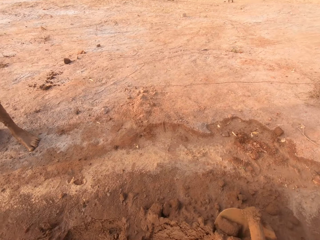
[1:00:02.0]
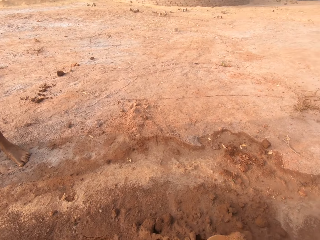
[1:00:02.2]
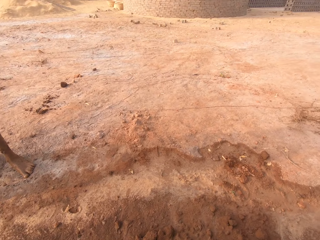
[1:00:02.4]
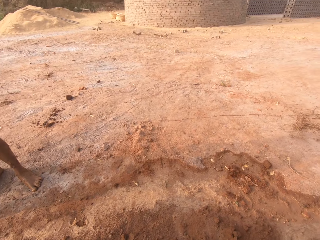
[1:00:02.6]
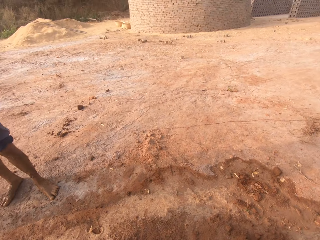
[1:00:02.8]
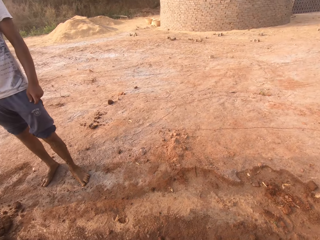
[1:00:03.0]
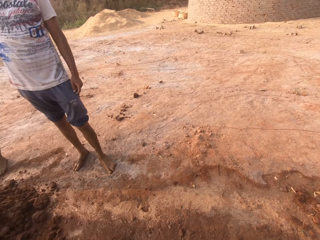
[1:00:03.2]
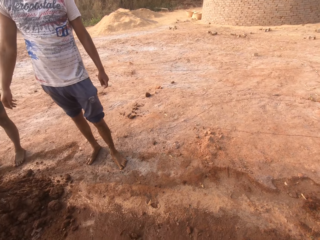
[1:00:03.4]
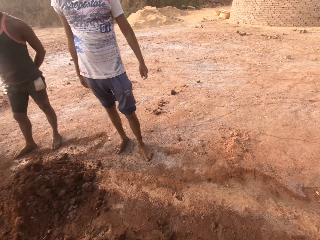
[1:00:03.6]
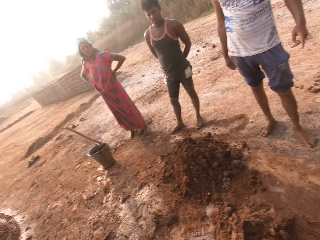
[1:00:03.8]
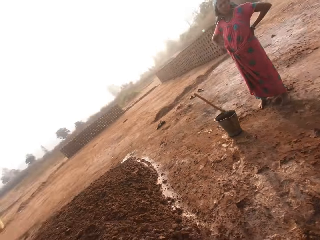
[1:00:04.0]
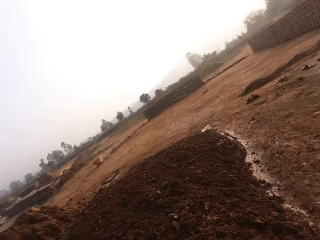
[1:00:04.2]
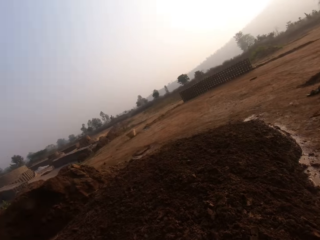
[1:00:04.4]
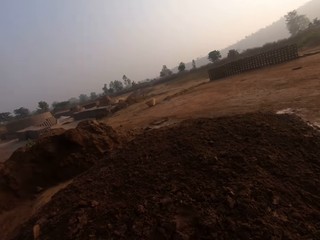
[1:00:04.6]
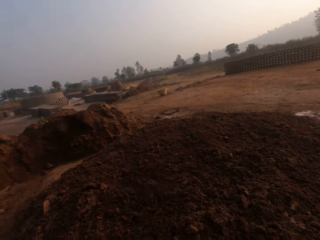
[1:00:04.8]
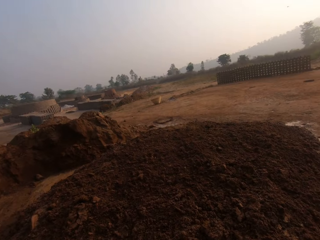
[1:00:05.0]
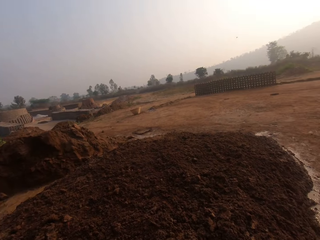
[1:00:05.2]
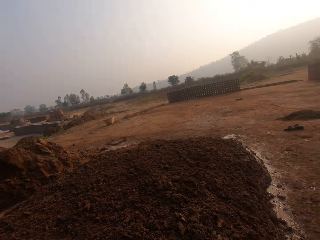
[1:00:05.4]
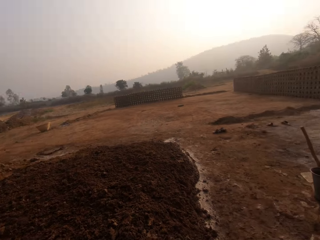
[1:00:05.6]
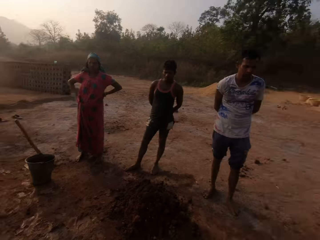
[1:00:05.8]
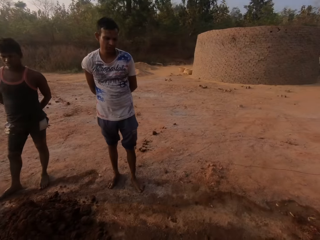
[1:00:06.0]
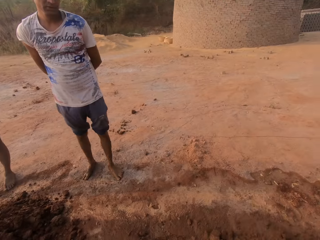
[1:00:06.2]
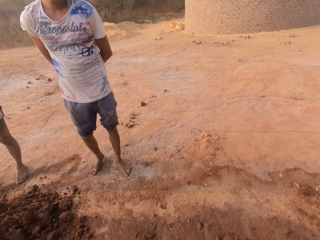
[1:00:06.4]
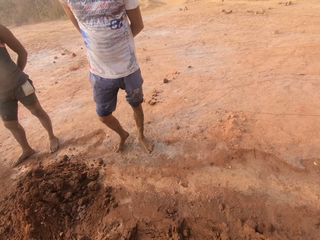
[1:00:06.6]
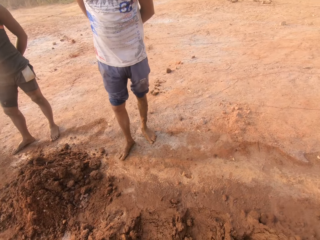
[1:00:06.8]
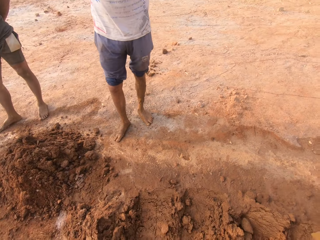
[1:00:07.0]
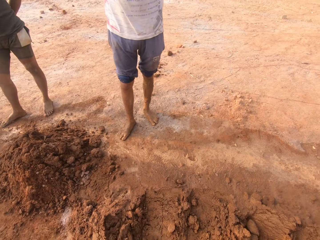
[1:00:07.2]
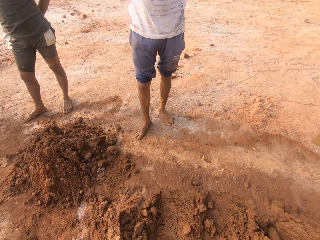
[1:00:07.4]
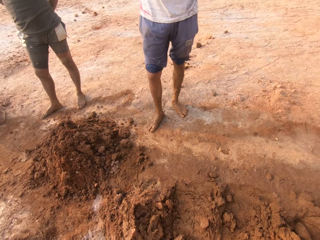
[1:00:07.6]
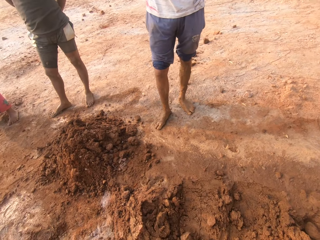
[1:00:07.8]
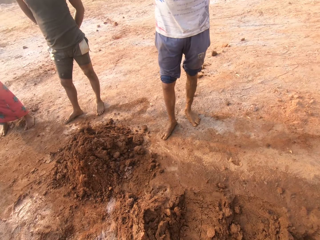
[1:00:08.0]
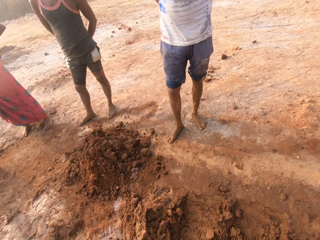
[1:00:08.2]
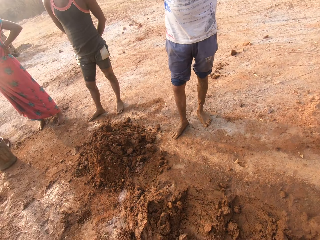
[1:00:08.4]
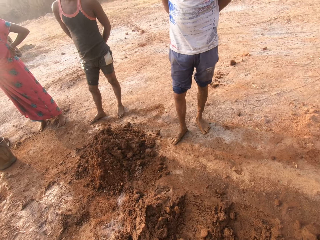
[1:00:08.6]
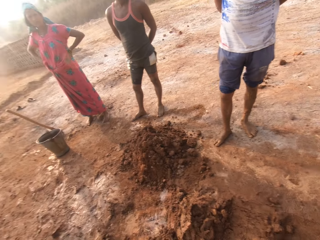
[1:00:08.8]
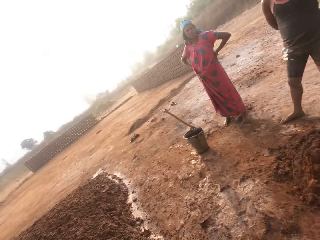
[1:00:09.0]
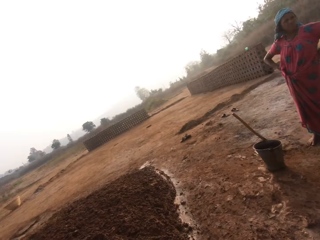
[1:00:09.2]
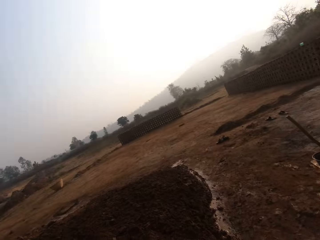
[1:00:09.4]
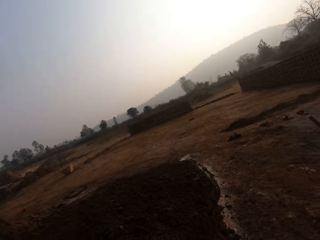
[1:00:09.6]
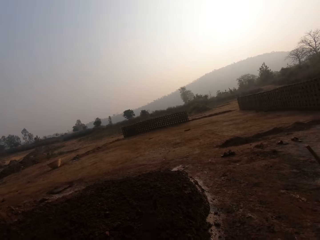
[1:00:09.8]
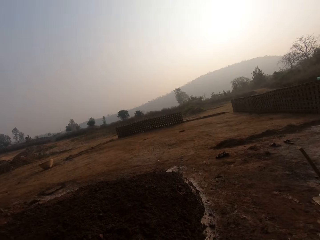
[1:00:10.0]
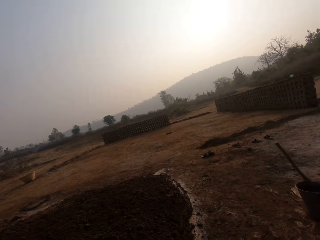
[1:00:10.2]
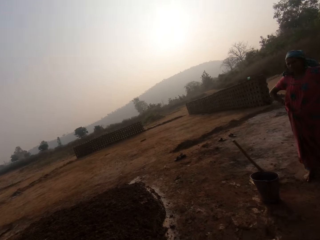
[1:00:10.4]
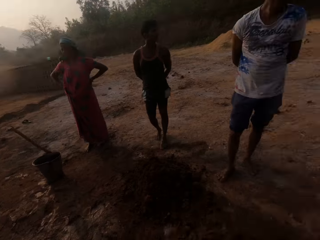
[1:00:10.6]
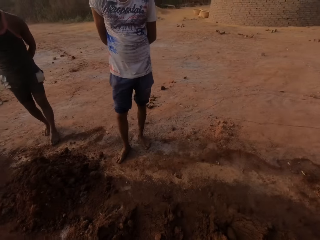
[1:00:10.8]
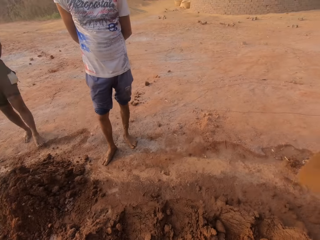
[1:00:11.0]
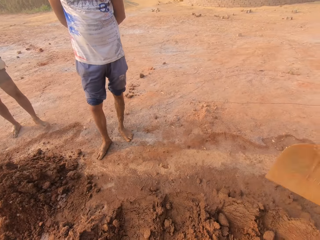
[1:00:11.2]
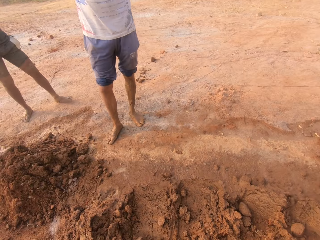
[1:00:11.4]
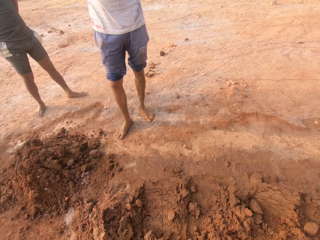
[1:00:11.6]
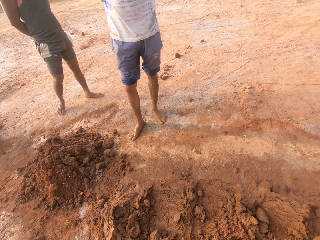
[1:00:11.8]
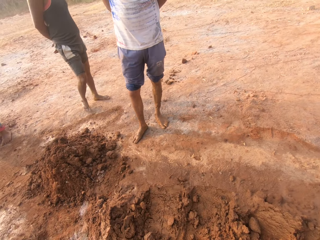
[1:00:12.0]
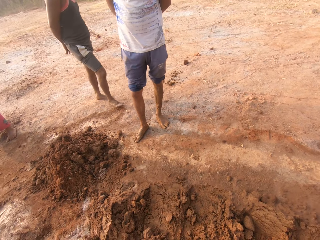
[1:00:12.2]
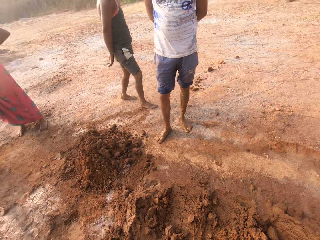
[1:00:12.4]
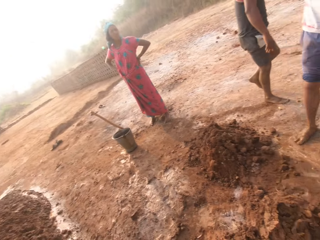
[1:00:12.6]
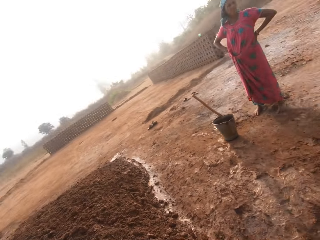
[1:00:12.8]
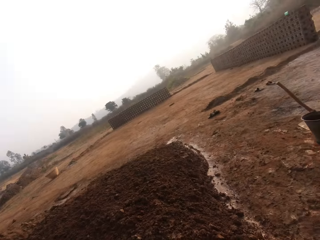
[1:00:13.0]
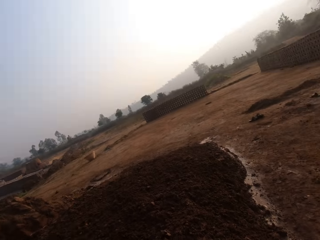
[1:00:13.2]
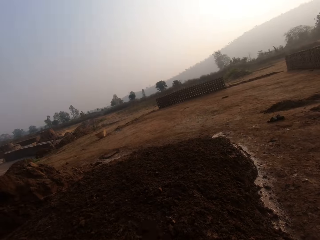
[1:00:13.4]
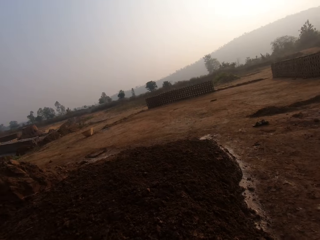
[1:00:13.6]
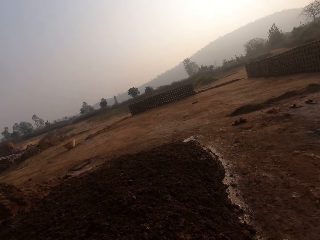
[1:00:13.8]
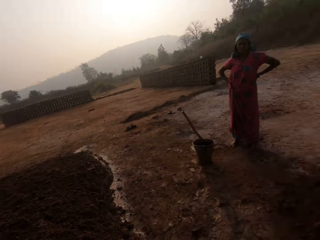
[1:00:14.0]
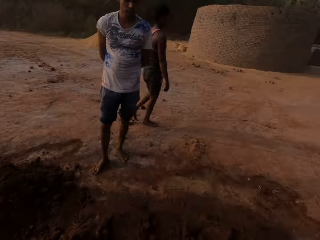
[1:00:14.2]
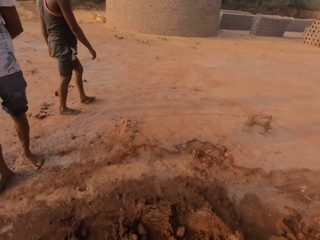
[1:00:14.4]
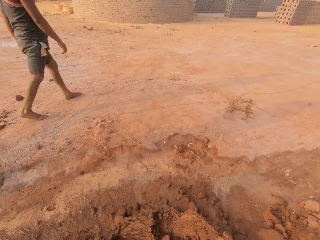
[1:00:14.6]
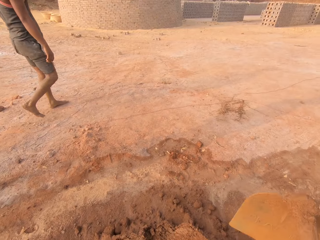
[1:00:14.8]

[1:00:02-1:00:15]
The camera wearer digs clay from the ground with the gardening hoe in his hands. He looks around in the field. He throws the clay on the heap of clay on the ground with the hoe in his hands. He digs clay from the ground with the hoe in his hands. He looks around in the field. He throws the clay on the heap of clay on the ground with the hoe in his hands. He digs clay from the ground with the hoe in his hands. He looks around in the field. He throws the clay on the heap of clay on the ground with the hoe in his hands.

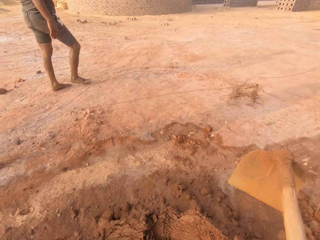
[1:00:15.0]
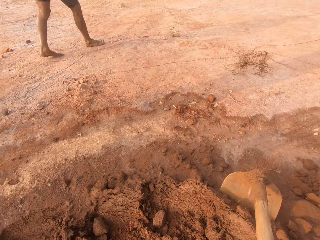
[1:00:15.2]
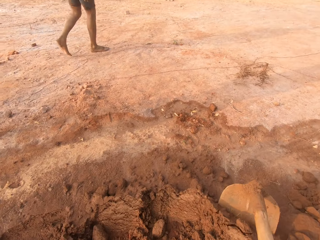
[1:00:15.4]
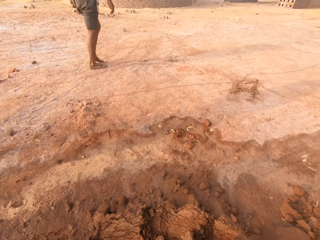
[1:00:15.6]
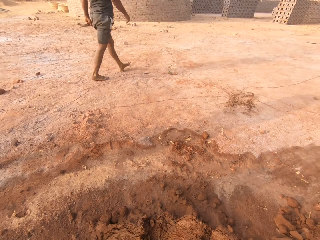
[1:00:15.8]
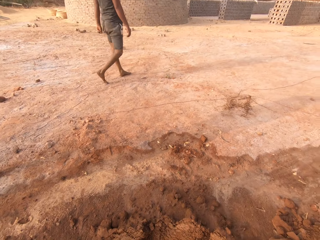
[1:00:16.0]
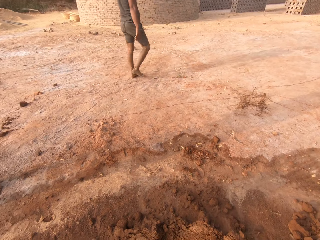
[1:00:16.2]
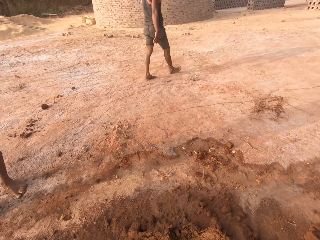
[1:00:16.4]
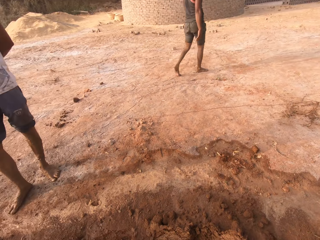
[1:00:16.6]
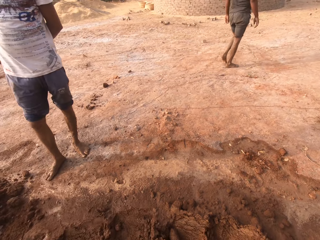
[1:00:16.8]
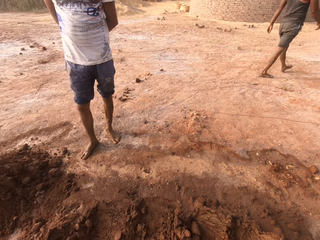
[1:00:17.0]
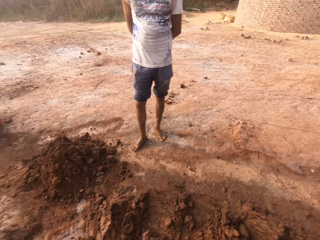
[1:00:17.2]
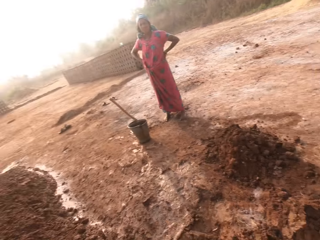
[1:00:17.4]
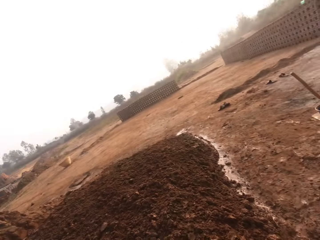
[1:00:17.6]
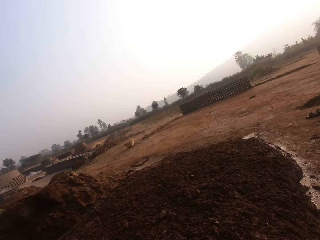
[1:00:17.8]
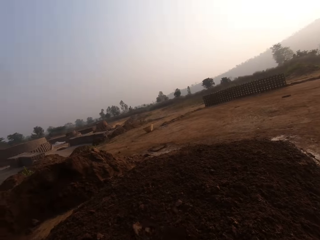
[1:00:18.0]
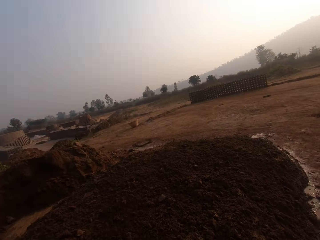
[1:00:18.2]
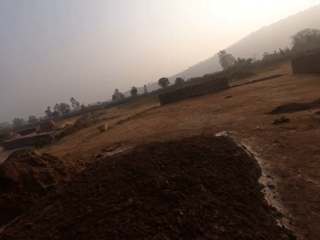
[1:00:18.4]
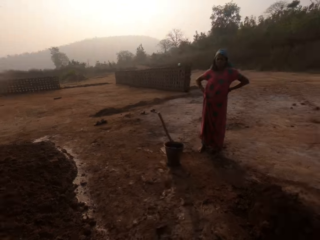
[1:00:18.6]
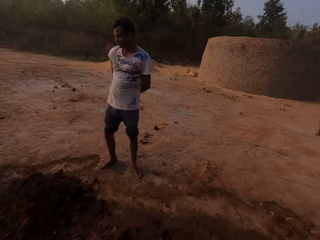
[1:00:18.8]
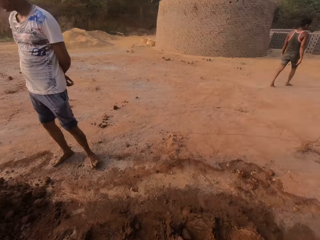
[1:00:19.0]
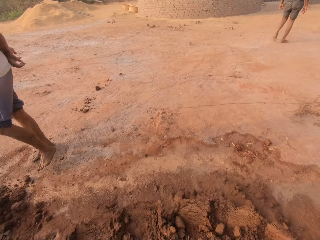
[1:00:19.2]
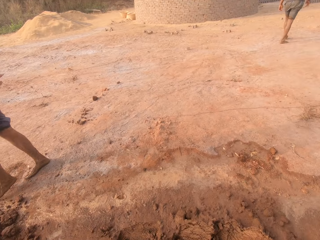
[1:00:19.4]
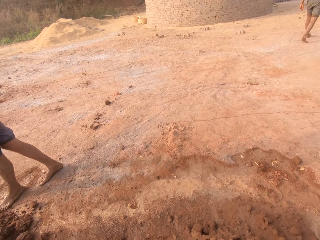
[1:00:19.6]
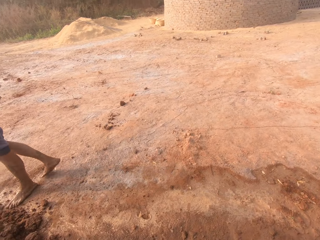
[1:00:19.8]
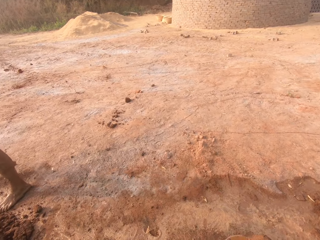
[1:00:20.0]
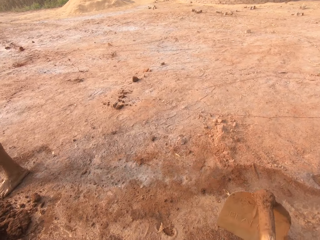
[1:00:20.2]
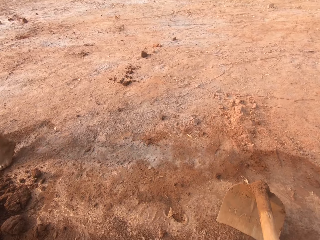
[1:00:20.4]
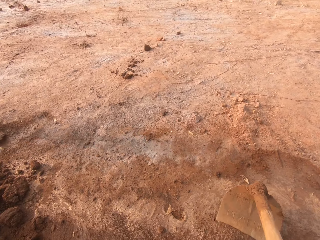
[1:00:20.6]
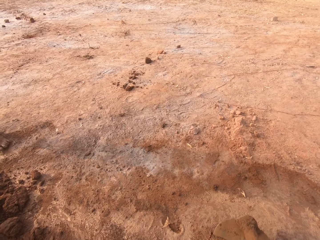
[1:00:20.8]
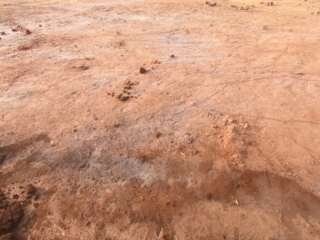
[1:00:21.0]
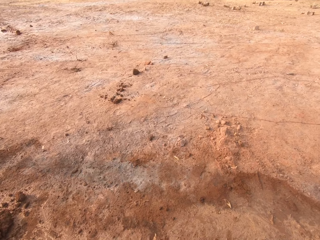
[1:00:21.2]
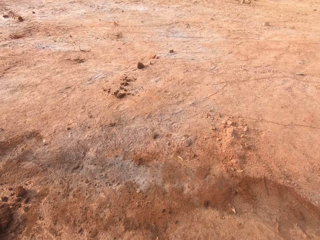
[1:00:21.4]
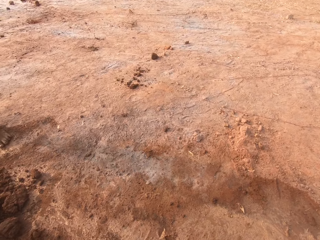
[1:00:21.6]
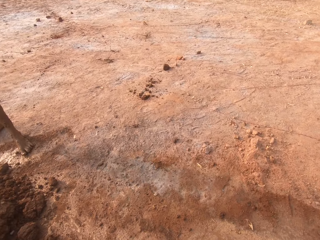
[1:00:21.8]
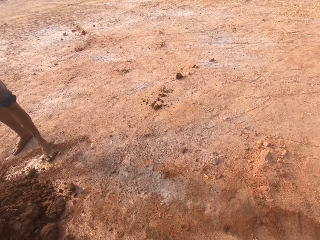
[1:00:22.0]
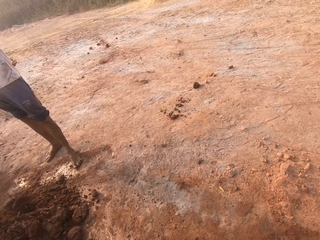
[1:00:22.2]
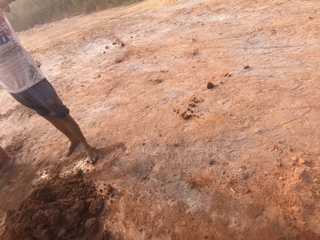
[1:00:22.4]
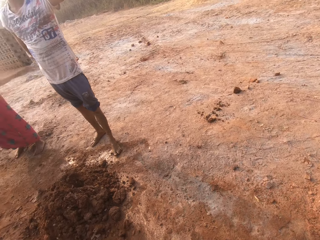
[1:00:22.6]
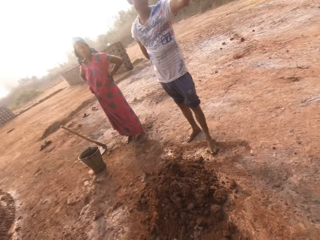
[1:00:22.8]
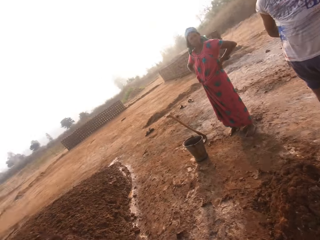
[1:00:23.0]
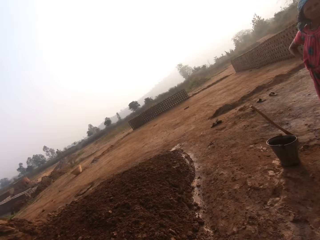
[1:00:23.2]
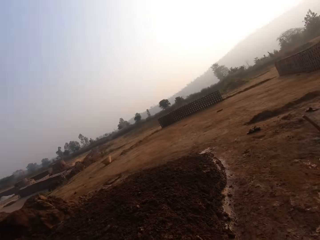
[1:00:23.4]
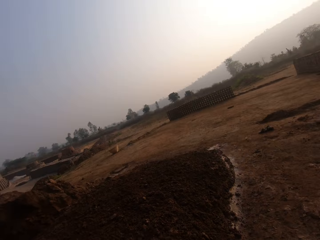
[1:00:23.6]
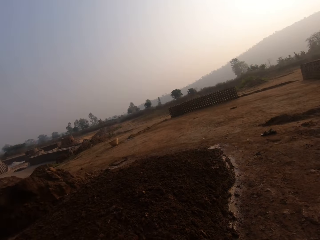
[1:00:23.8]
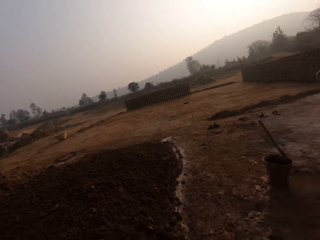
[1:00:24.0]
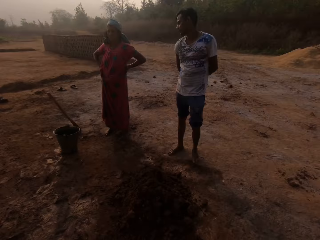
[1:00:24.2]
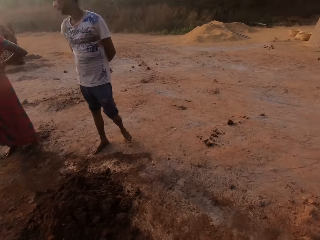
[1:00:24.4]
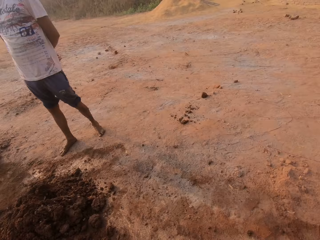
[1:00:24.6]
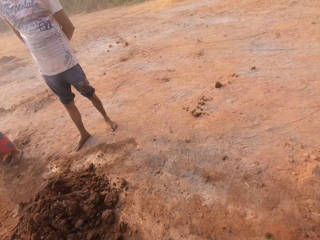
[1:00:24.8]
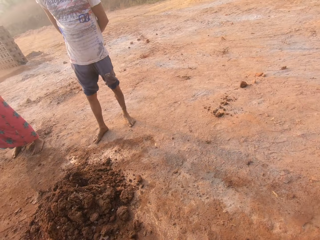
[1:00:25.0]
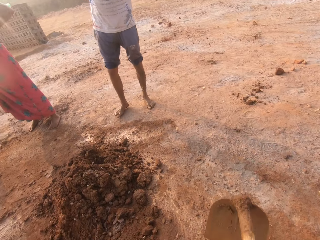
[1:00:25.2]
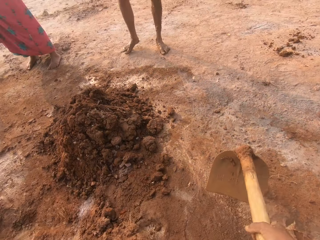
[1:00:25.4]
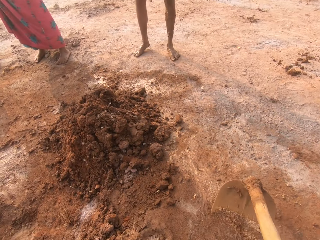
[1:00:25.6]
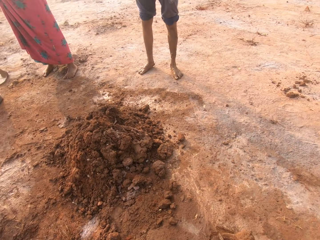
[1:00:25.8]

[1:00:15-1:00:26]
The camera wearer digs clay from the ground with the gardening hoe in his hands. He throws the clay on the heap of clay on the ground with the hoe in his hands. He looks around in the field. He digs clay from the ground with the hoe in his hands. He throws the clay on the heap of clay on the ground with the hoe in his hands.
